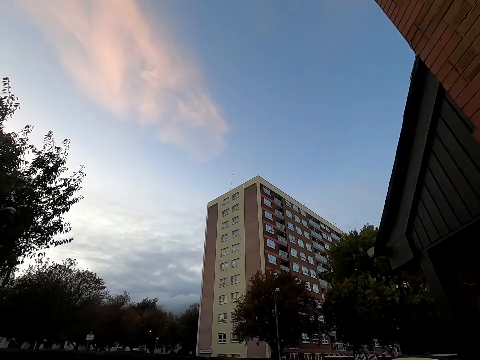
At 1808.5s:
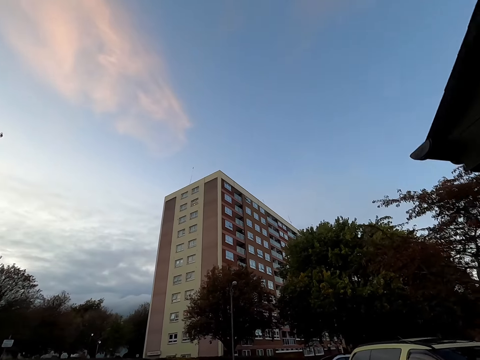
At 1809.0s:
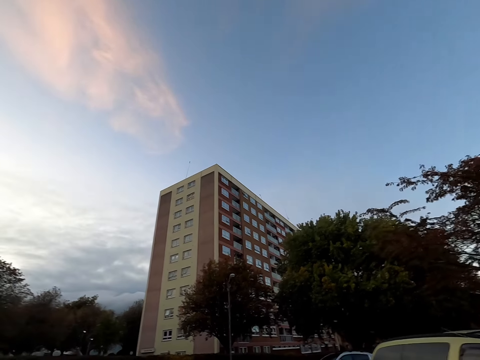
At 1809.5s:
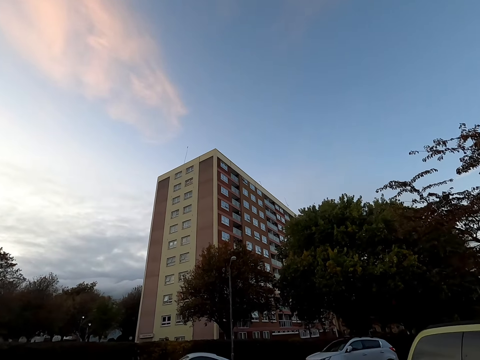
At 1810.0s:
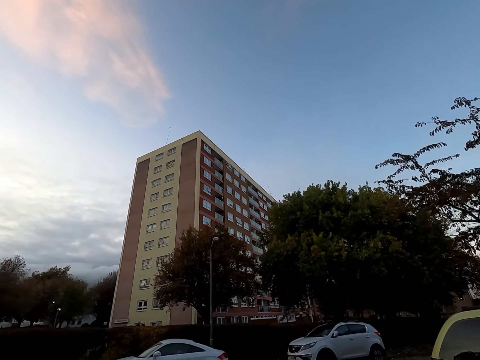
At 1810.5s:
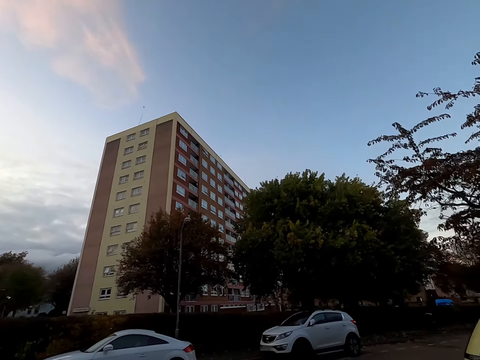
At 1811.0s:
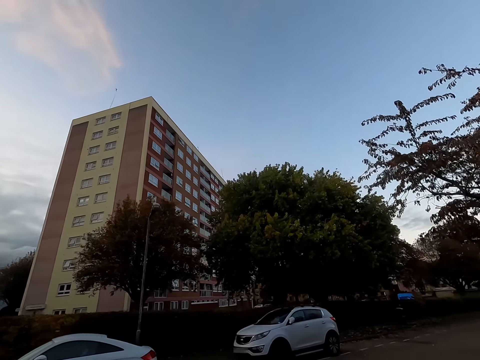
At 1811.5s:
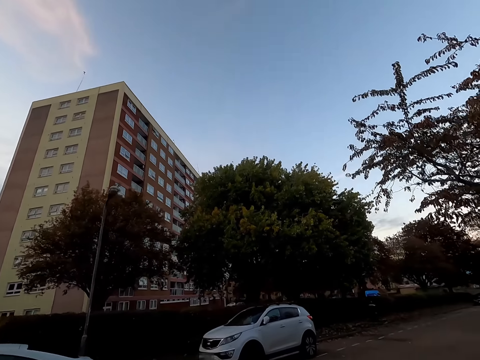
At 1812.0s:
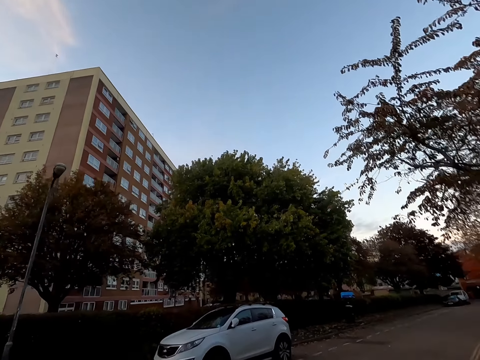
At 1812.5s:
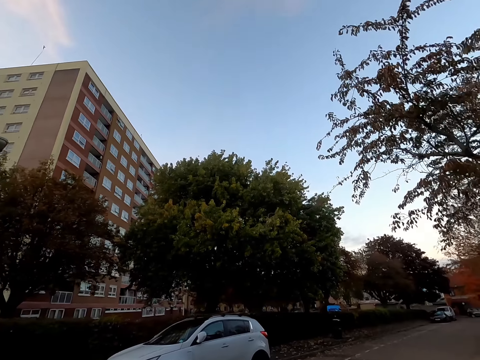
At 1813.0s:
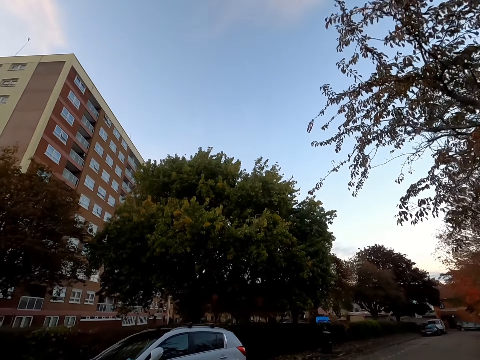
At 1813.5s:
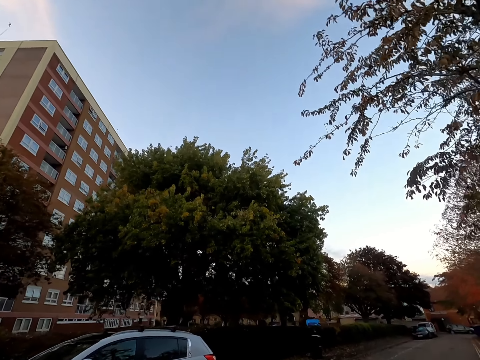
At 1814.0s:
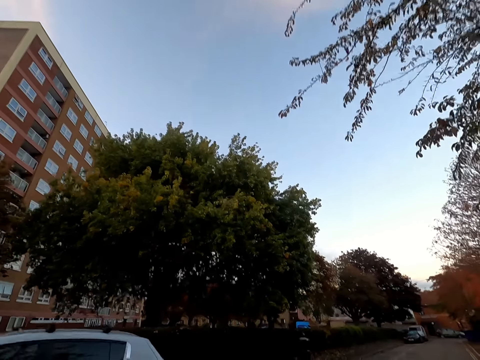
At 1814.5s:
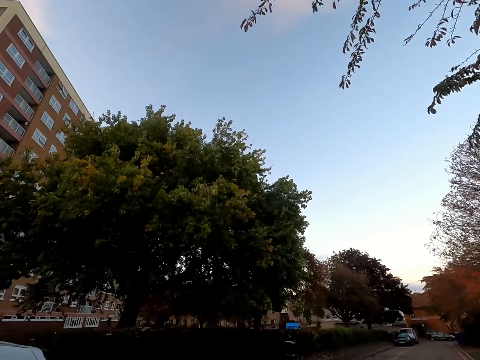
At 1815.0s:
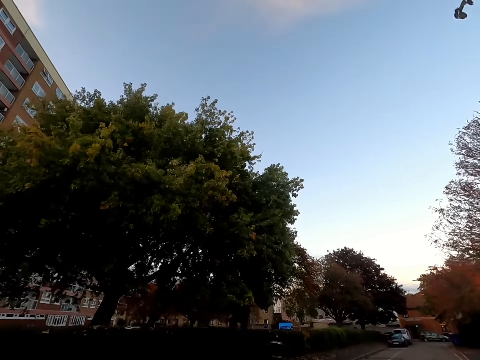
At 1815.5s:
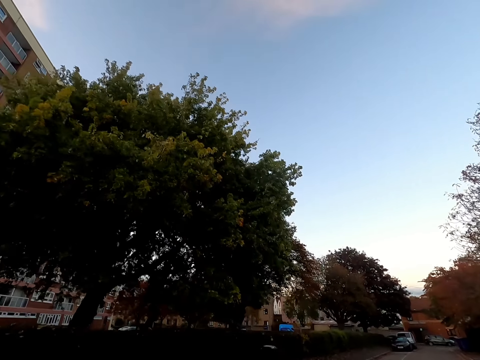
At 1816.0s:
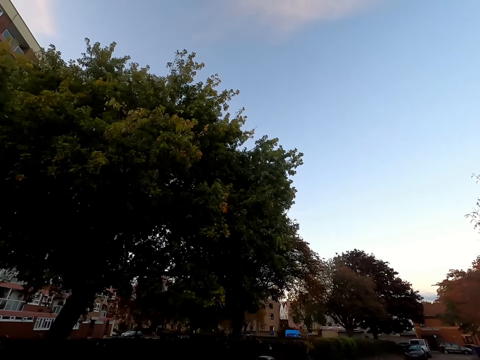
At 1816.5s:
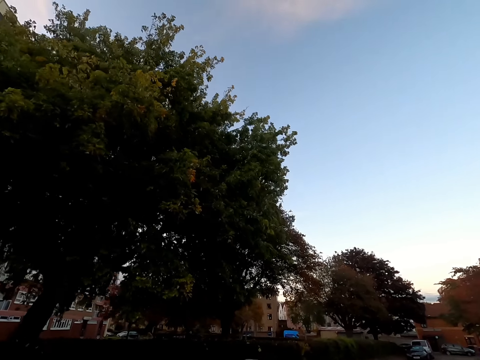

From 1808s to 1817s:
The camera wearer jogs to the right on the sidewalk.

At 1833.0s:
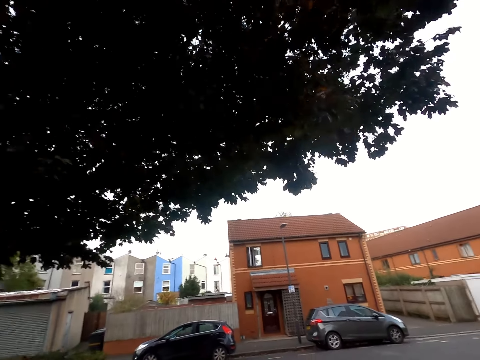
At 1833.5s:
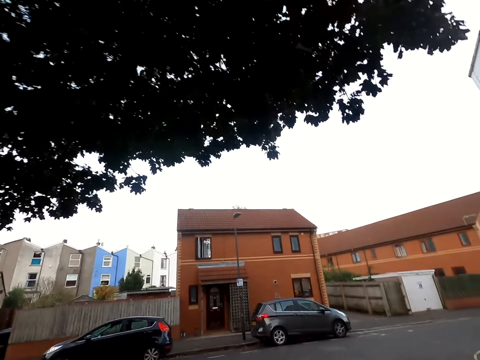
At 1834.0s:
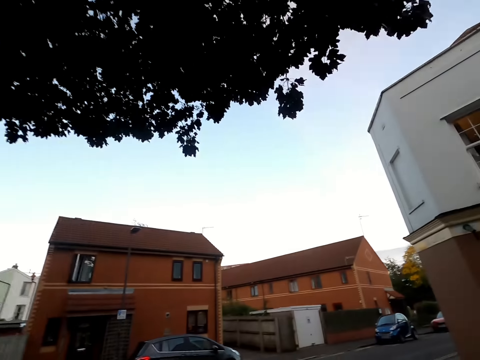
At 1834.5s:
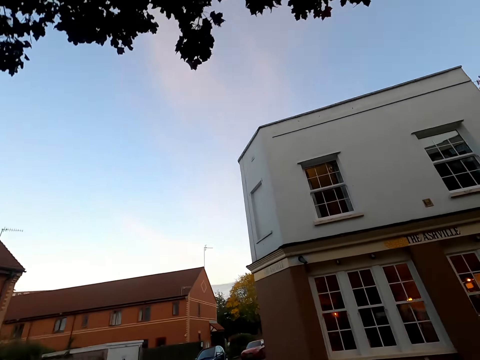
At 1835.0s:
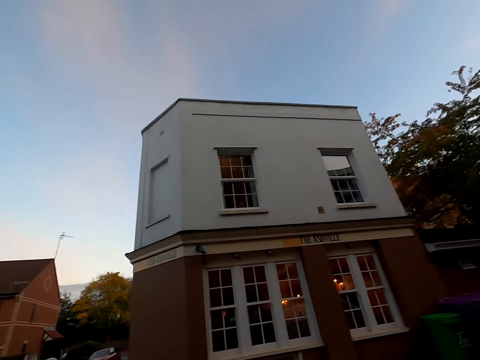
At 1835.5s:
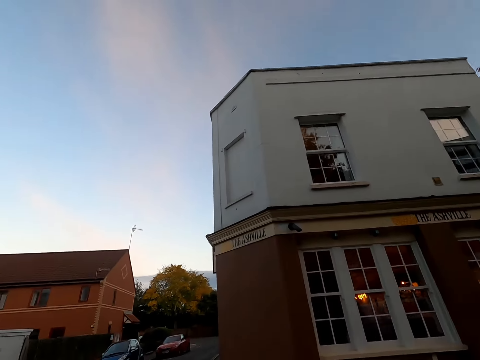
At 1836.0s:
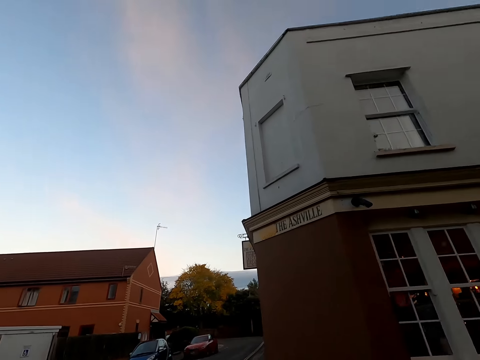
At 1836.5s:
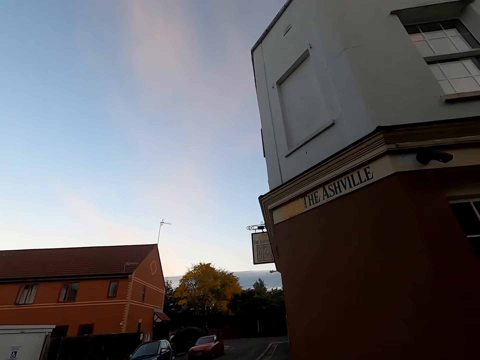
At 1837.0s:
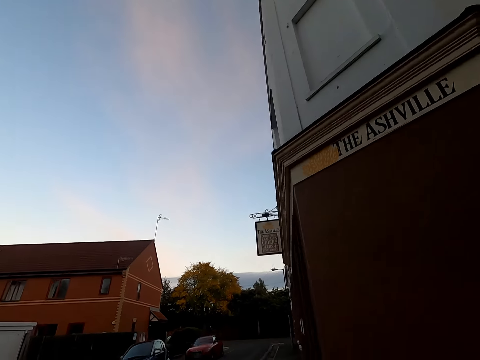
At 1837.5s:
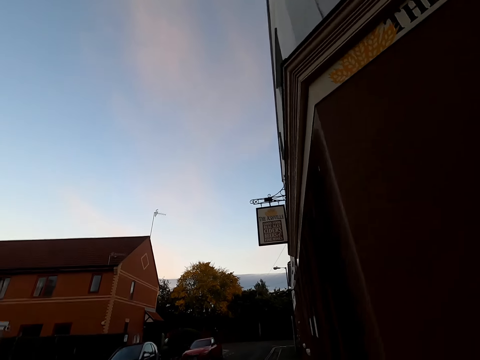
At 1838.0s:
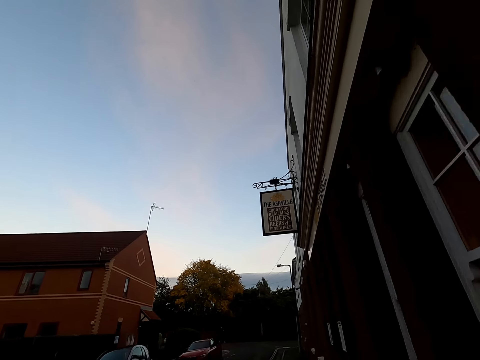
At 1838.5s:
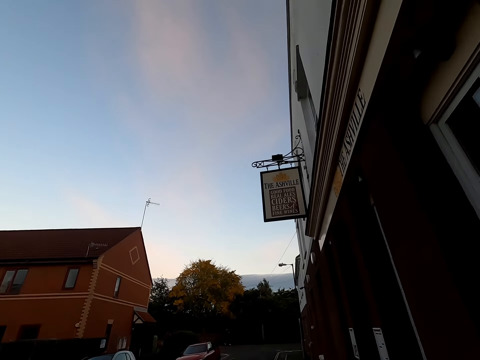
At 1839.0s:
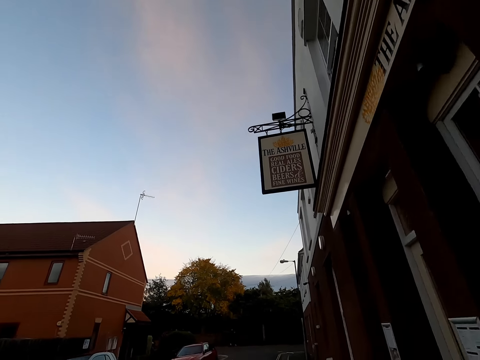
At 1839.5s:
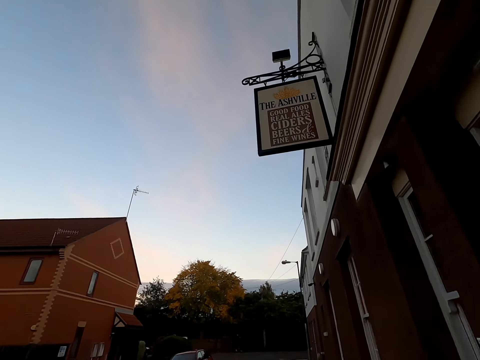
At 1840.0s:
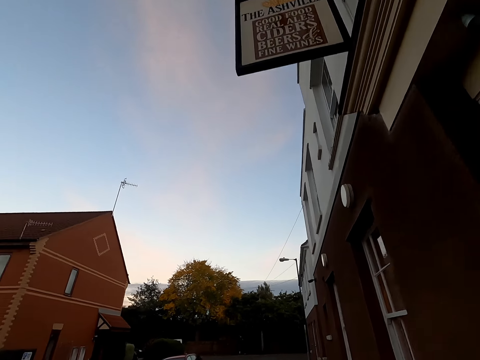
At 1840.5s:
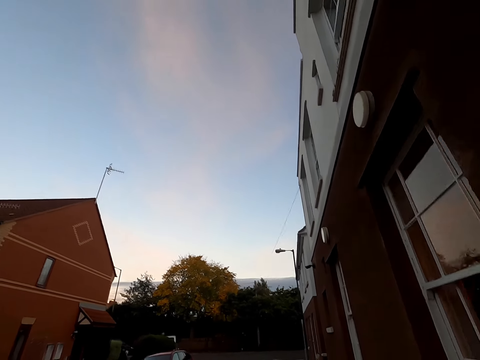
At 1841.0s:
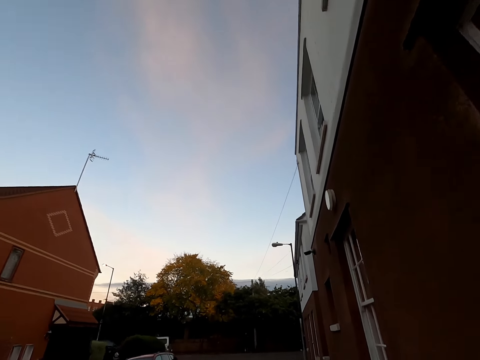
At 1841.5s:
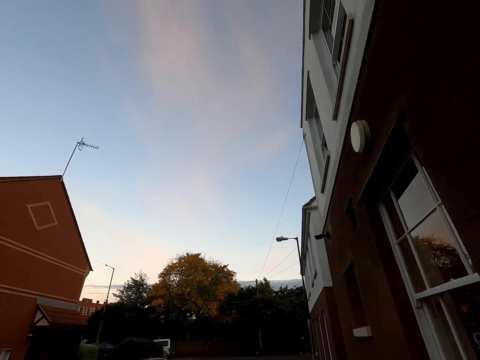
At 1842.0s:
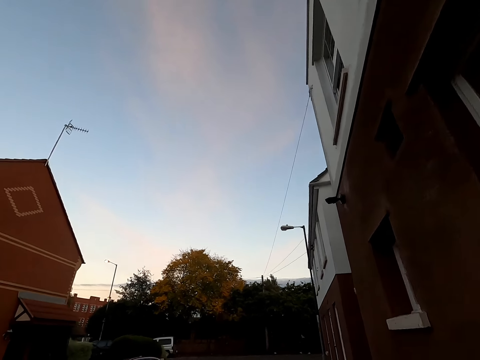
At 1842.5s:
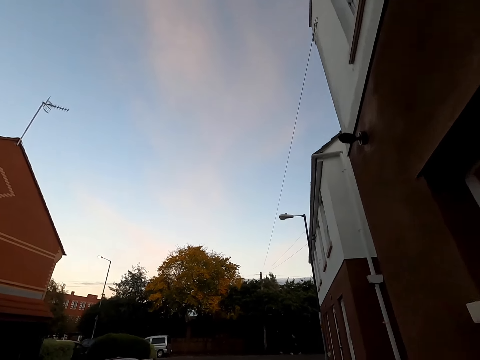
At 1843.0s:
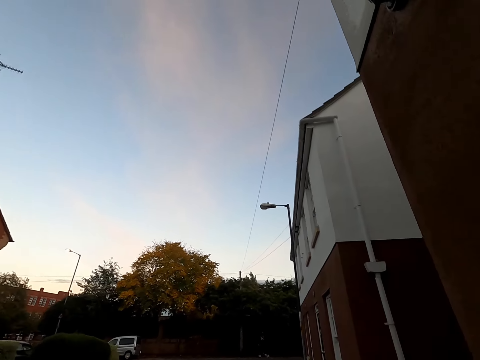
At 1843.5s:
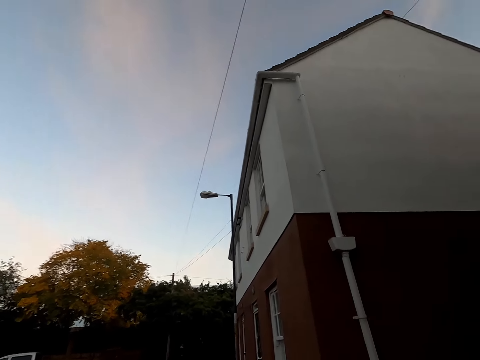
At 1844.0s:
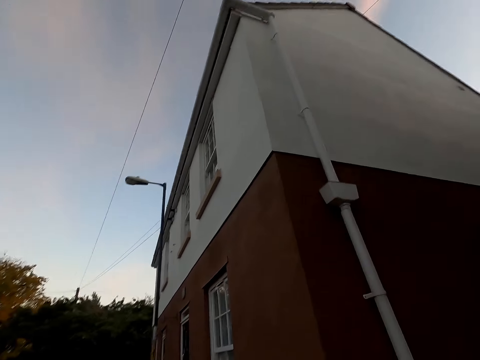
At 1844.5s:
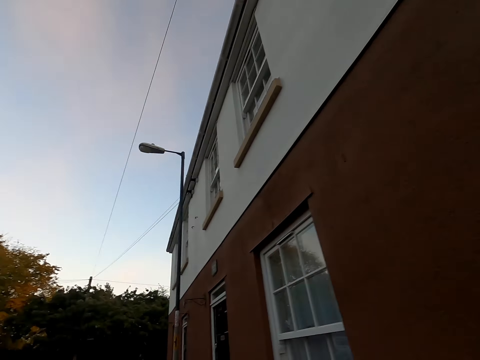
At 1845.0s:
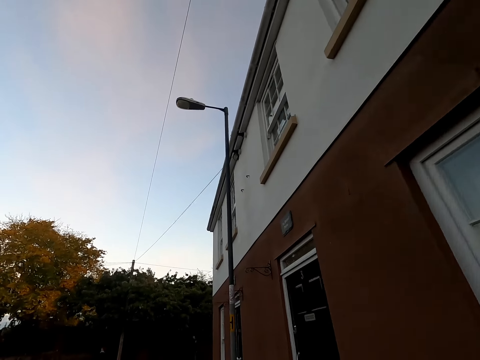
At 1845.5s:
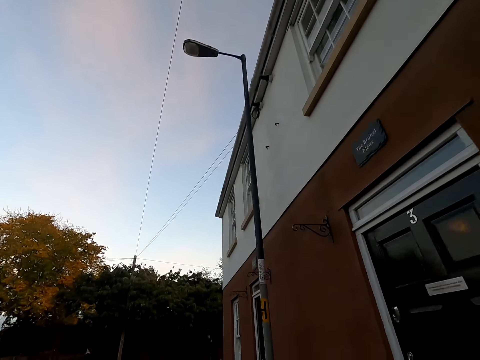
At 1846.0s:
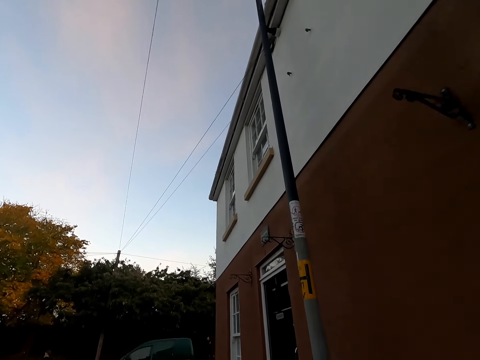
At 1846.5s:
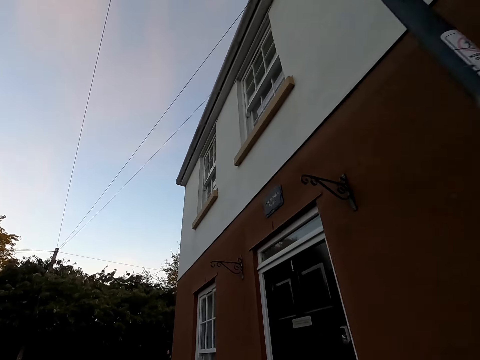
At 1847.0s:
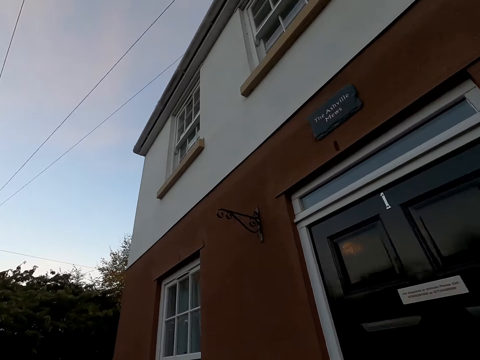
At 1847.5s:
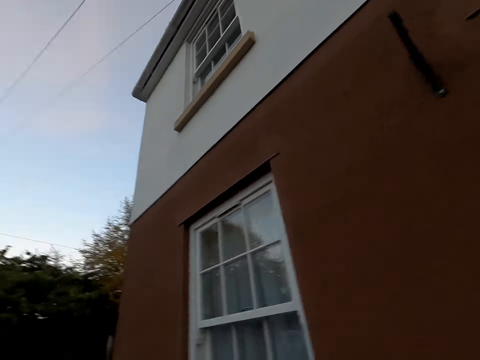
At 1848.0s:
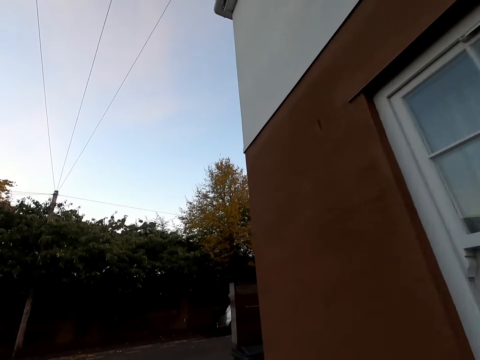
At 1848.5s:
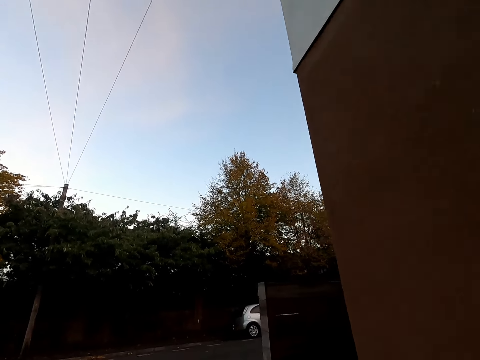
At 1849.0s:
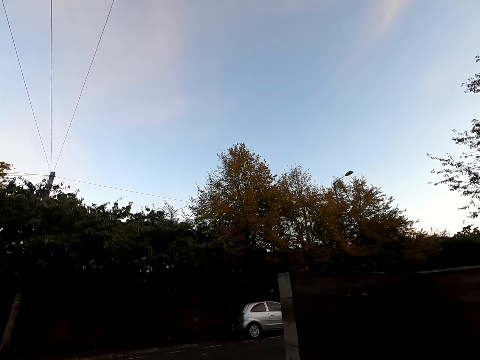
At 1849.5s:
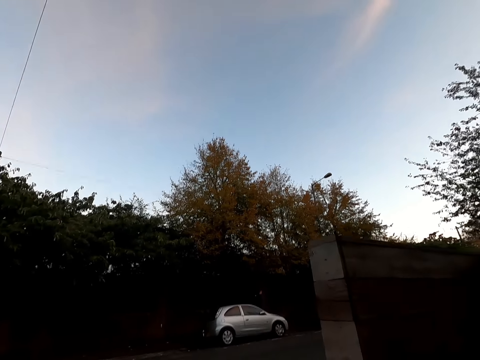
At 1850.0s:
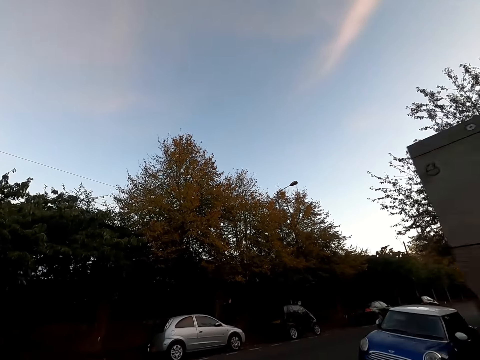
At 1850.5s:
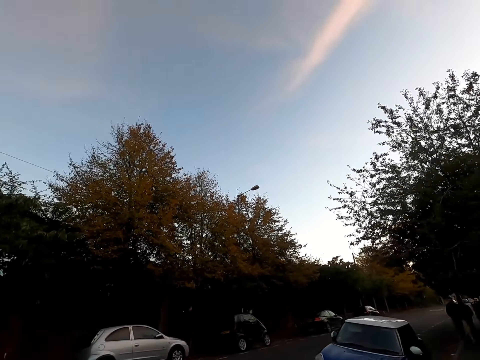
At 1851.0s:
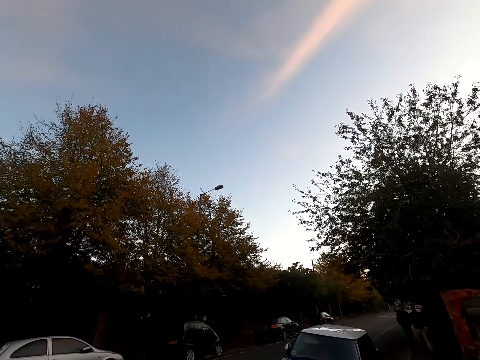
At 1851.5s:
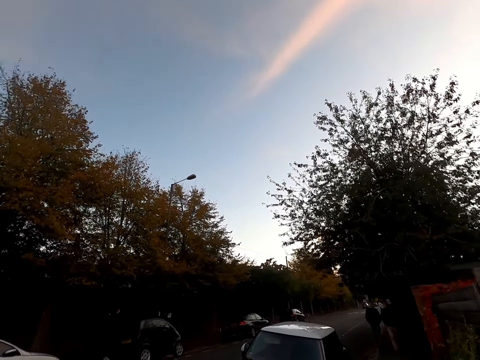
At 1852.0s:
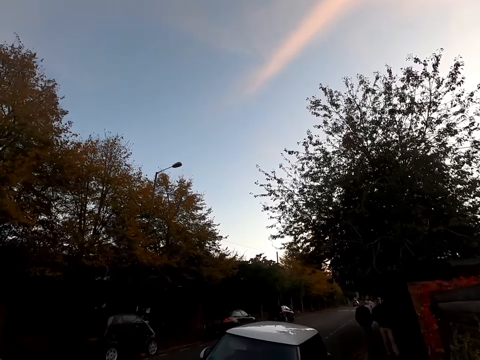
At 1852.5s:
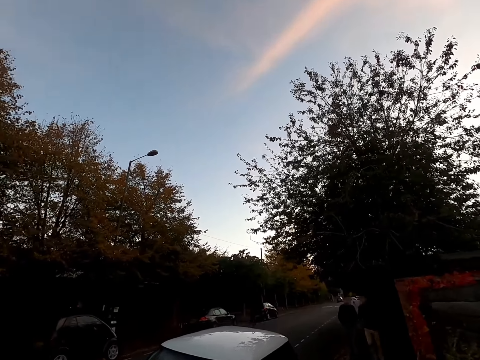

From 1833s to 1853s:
The camera wearer jogs across the road to the other sidewalk. They jog on the sidewalk. They jog to the right on the sidewalk.
